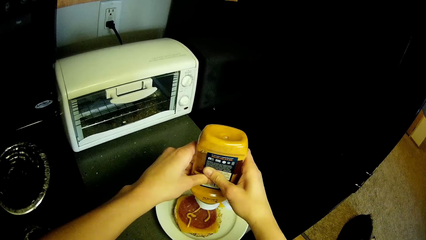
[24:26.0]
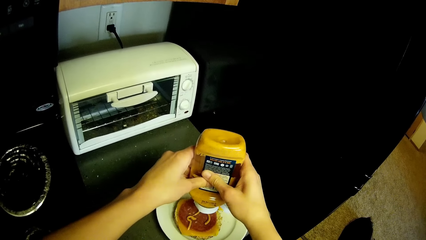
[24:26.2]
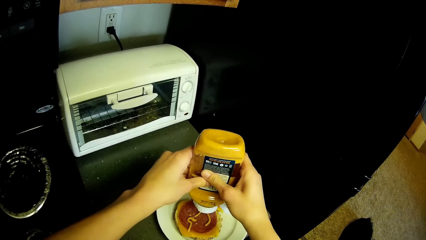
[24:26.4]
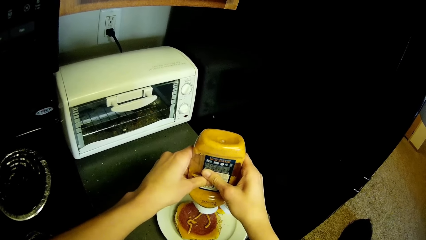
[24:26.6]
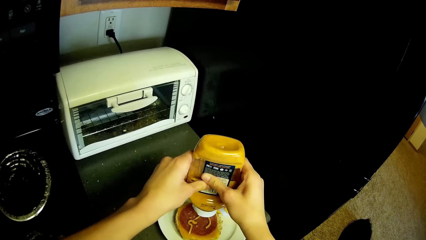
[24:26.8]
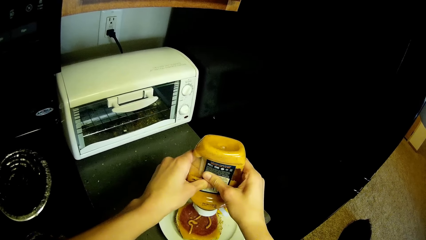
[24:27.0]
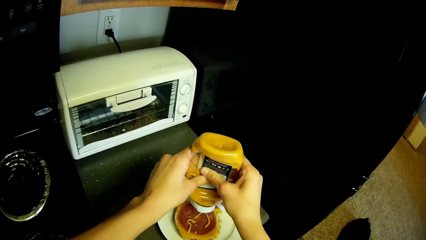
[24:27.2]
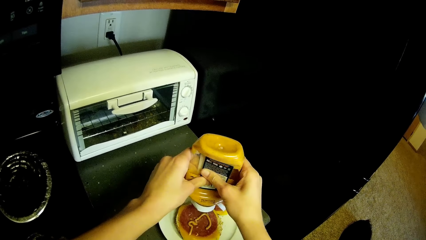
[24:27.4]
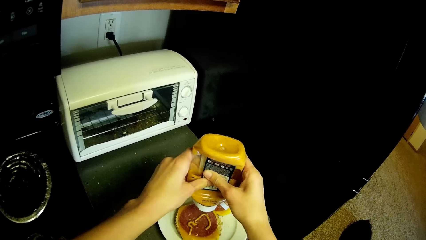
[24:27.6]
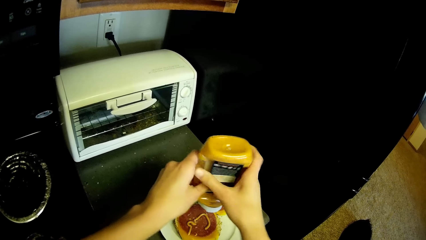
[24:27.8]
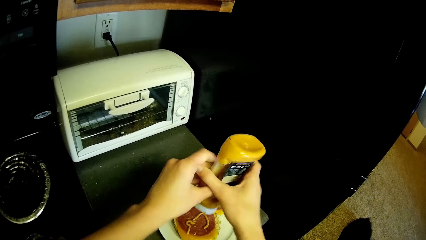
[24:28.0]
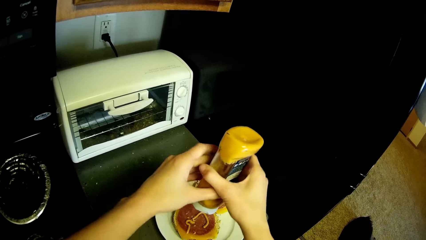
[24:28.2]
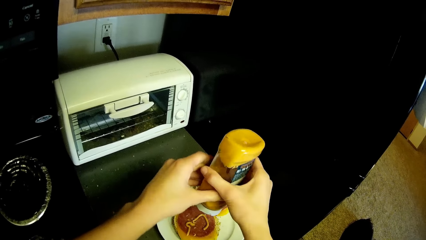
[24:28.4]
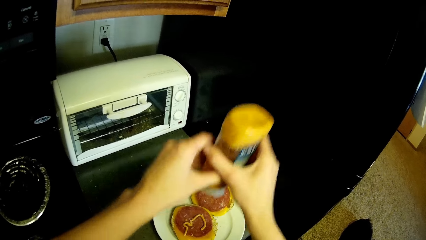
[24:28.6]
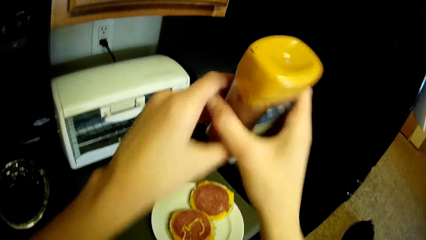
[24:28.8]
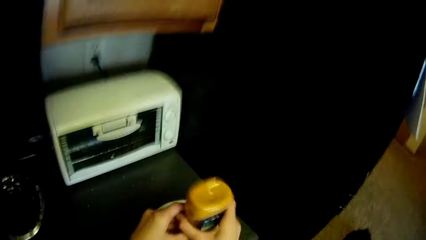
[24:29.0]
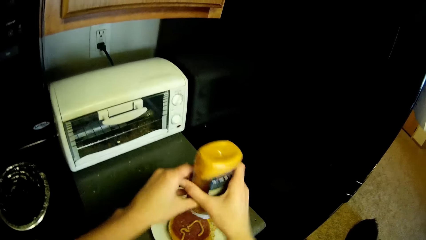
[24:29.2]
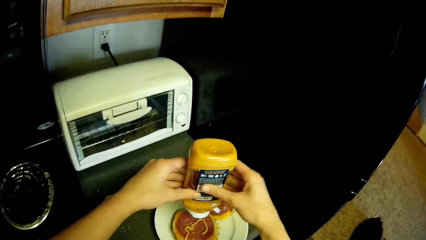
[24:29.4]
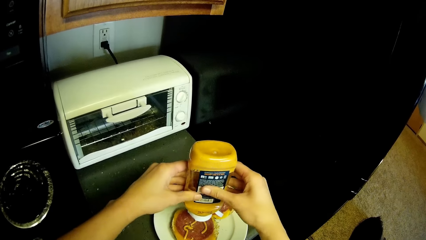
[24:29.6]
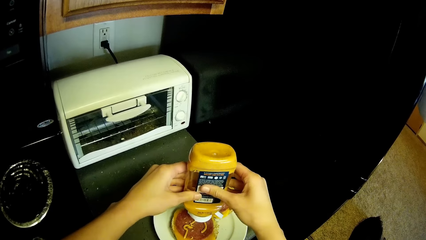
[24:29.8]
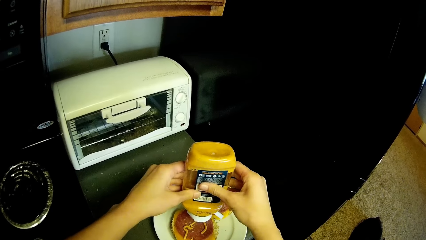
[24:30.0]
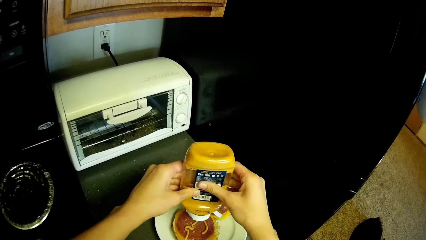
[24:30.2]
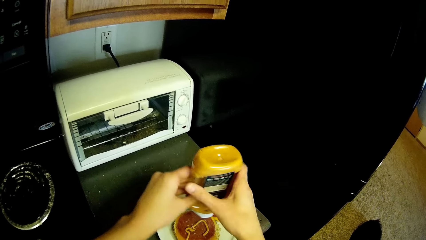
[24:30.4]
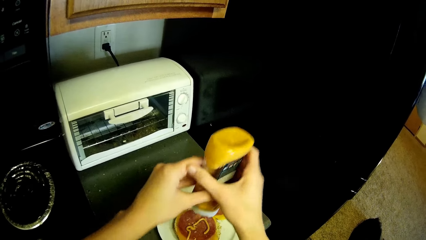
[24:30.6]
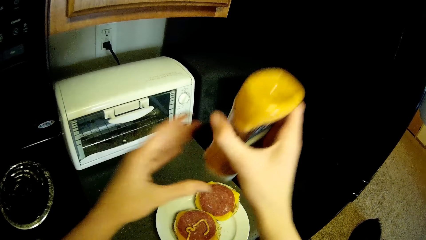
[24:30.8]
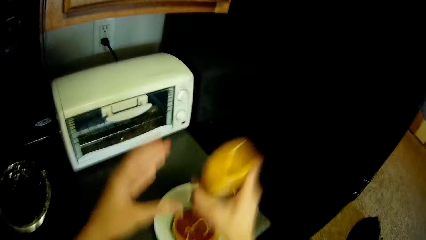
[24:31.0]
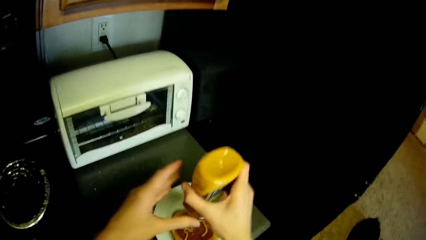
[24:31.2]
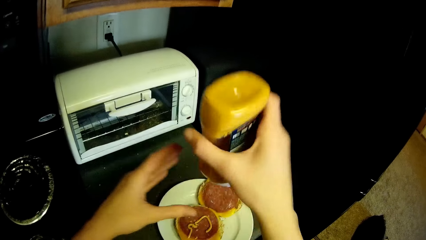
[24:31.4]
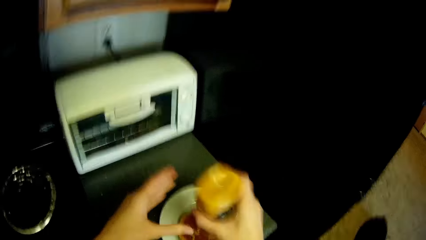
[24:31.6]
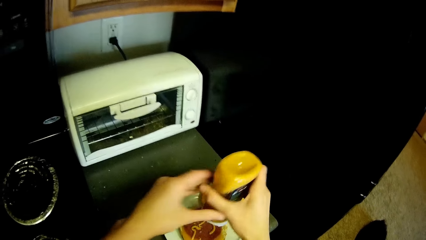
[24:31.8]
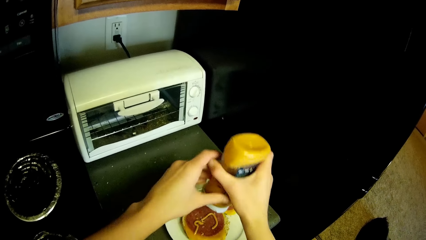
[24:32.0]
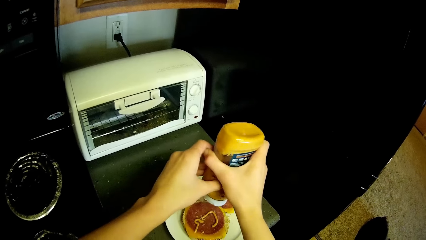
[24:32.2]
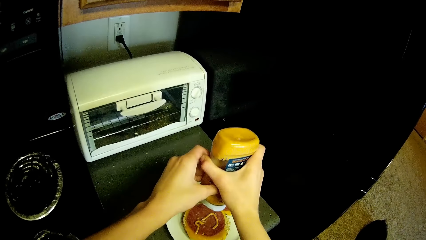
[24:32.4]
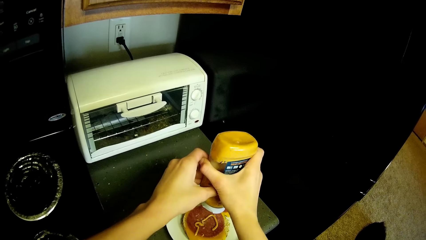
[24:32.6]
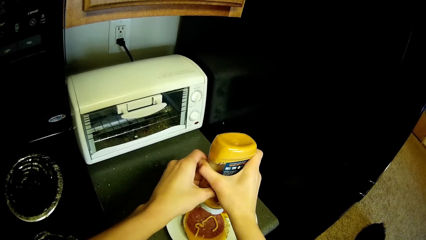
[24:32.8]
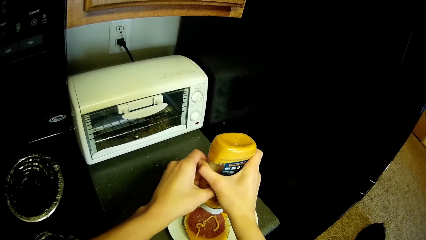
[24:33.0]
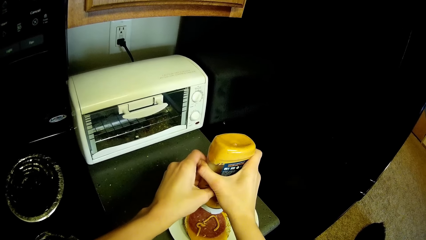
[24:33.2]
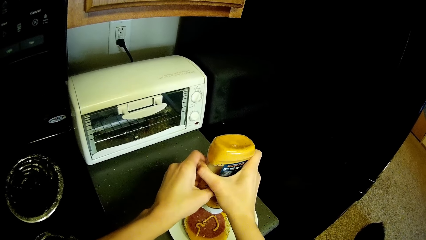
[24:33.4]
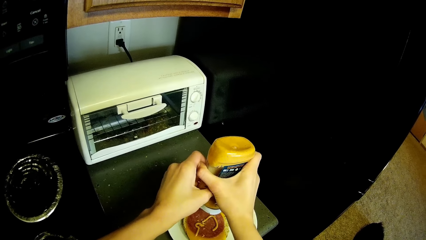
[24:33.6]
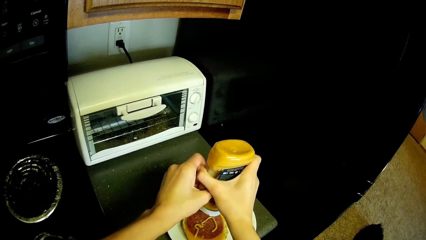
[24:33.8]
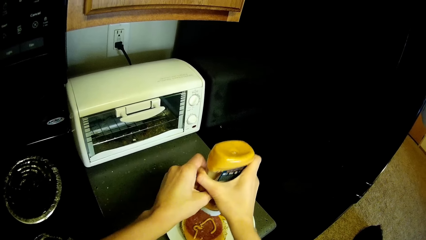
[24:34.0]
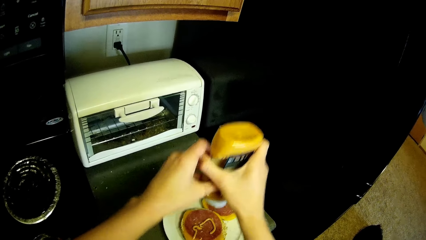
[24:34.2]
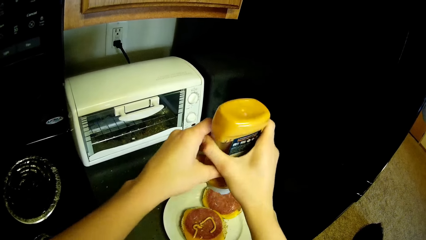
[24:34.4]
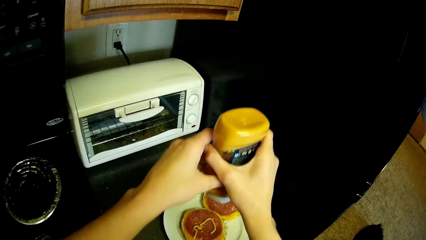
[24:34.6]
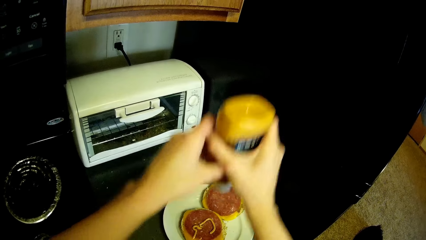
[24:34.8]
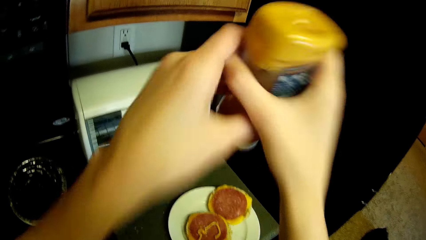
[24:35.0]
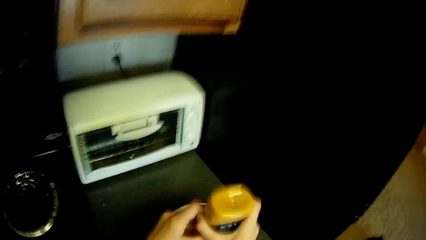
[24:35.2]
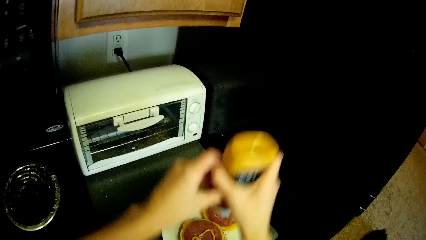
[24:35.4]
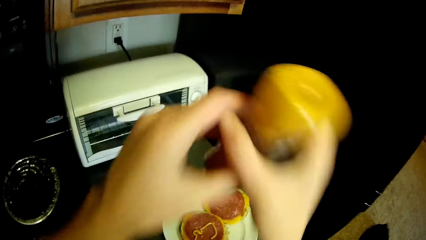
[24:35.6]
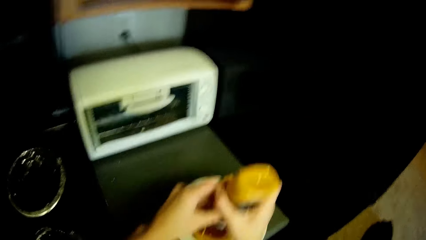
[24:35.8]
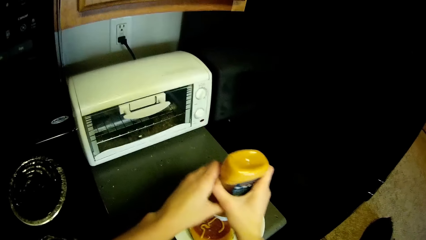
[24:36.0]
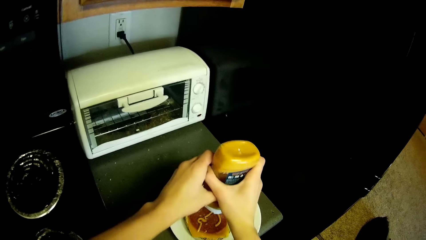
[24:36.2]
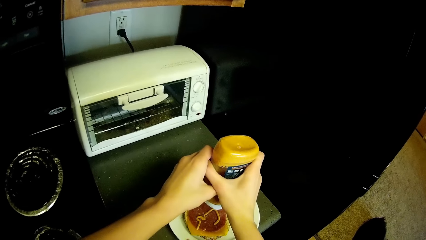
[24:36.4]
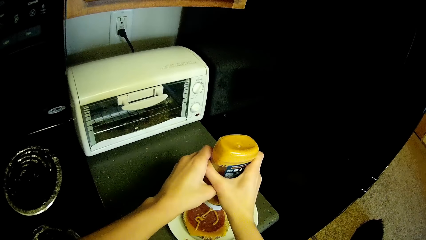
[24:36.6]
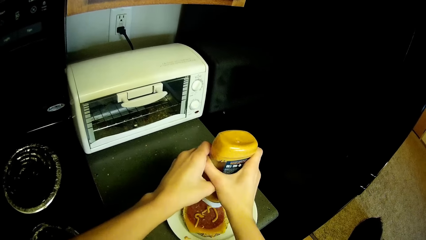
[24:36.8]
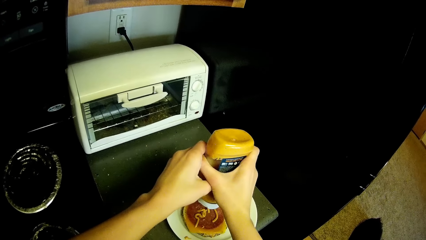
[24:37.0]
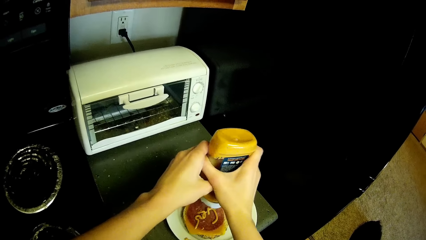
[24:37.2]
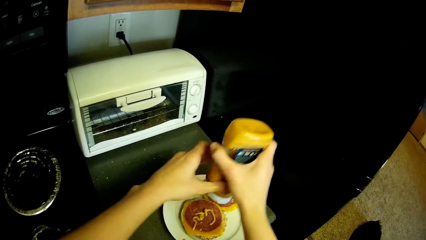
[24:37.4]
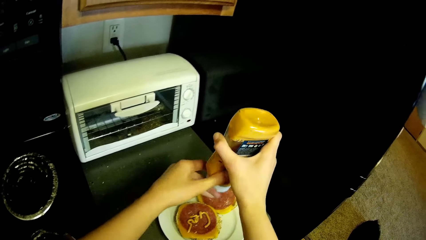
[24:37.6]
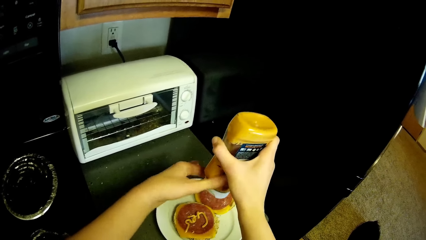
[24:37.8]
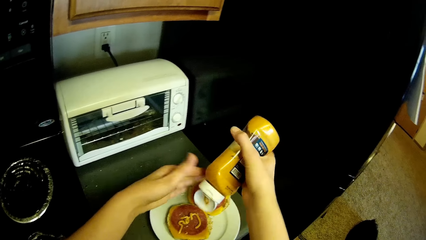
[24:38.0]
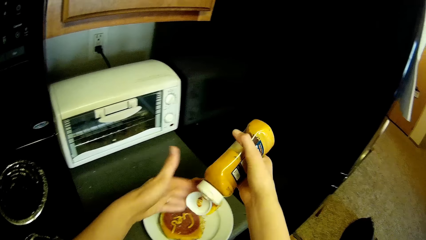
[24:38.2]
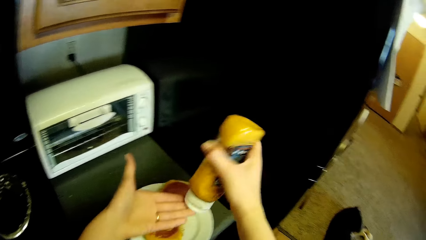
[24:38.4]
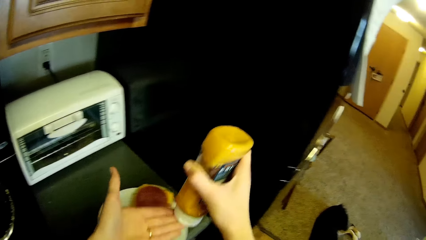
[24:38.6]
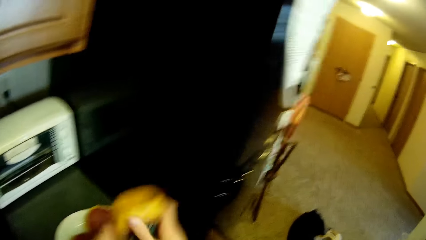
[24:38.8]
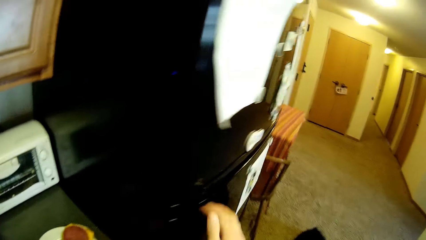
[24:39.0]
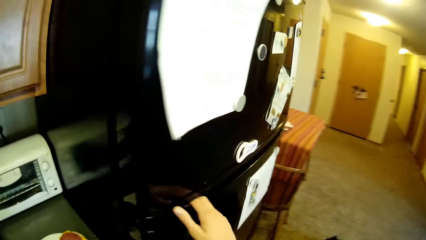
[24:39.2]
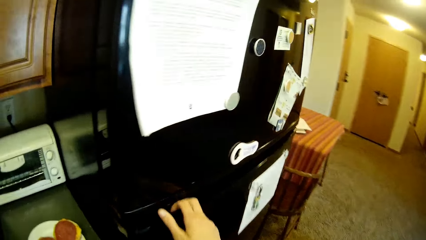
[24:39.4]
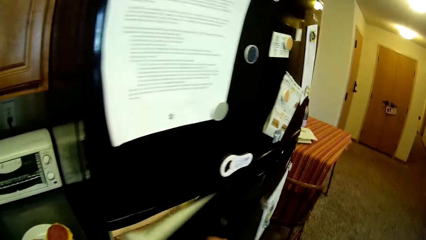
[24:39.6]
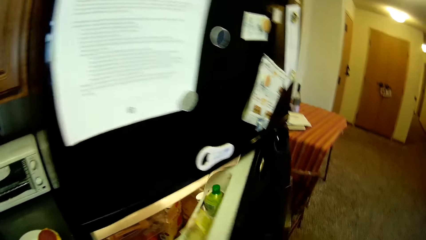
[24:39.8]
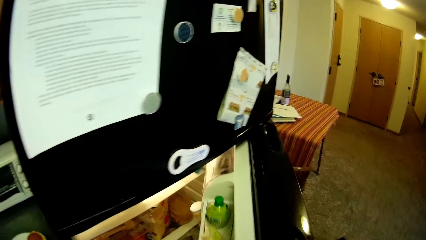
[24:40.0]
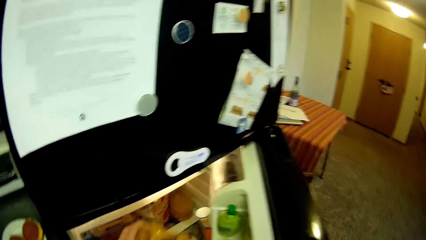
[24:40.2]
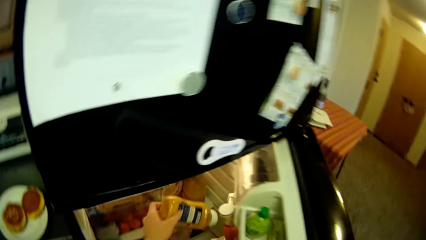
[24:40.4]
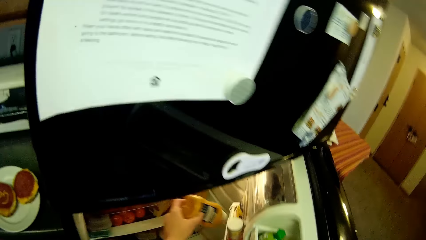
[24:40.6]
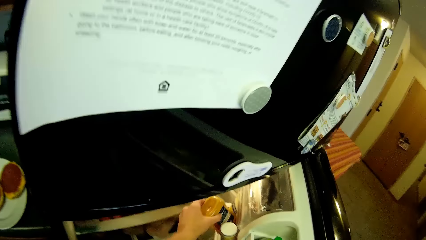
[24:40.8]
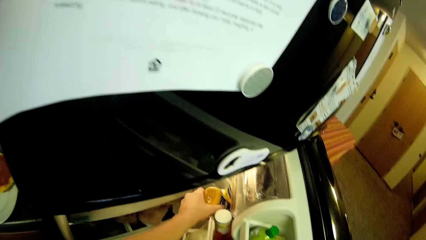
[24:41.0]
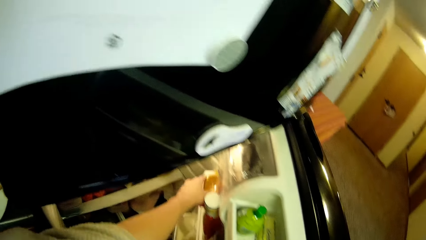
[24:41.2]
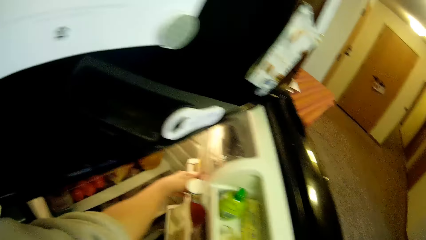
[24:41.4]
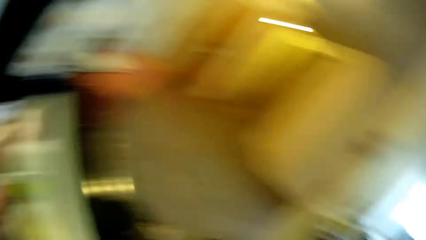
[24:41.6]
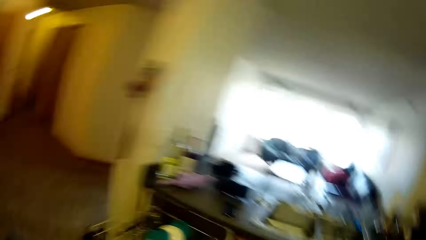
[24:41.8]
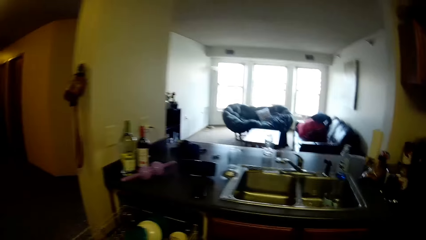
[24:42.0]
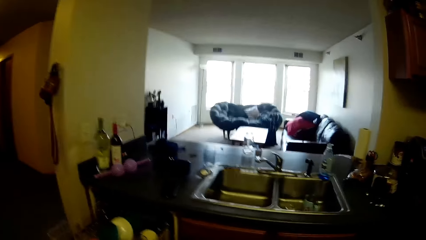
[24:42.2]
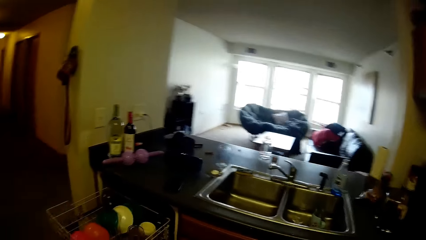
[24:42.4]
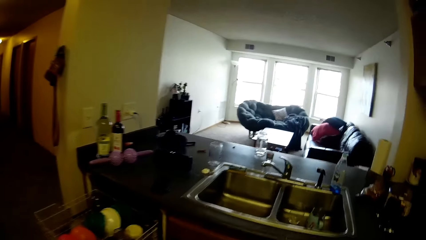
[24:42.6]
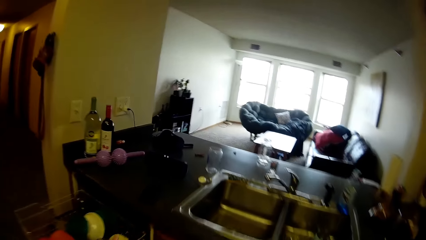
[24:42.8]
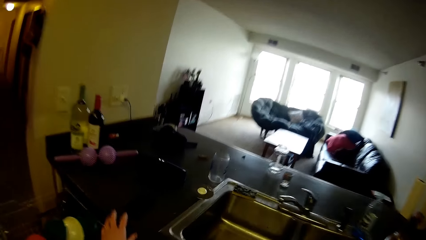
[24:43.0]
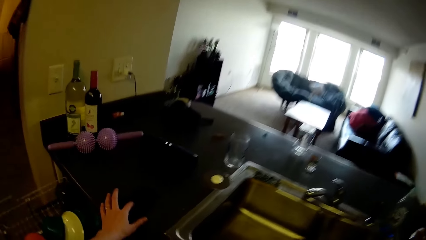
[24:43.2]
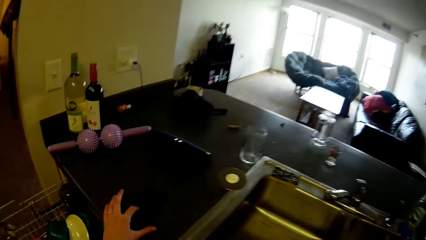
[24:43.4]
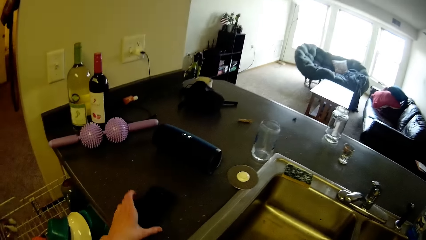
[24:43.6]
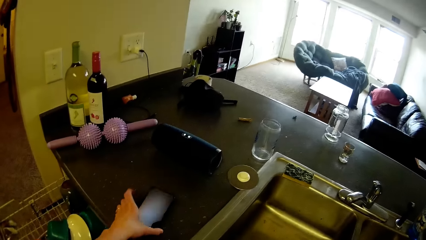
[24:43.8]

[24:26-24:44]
The camera wearer puts the sauce on something. They shake the sauce bottle. They put the sauce on something. They shake the sauce bottle. They put the sauce on something. They close the lid of the container with the left hand. They open a refrigerator with the right hand. They put the container in the side compartment of the refrigerator. They walk around the kitchen. They pick the phone from the sink with the left hand.
